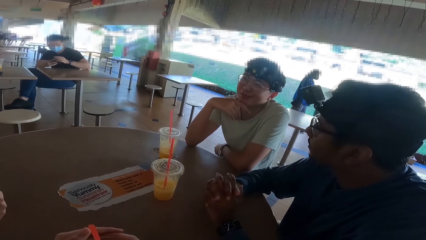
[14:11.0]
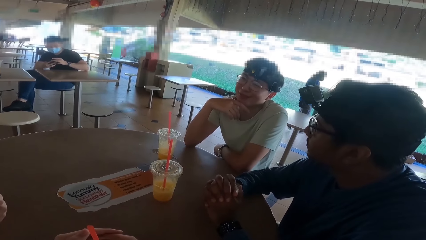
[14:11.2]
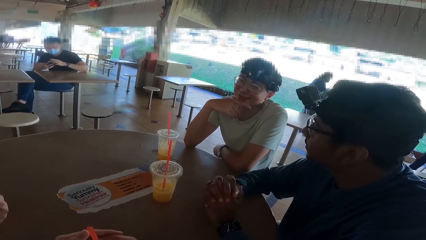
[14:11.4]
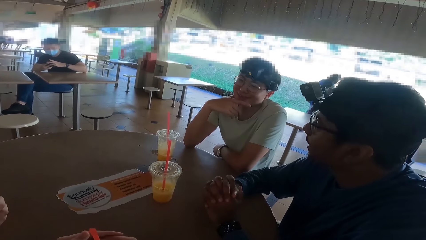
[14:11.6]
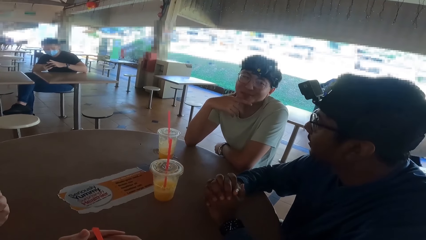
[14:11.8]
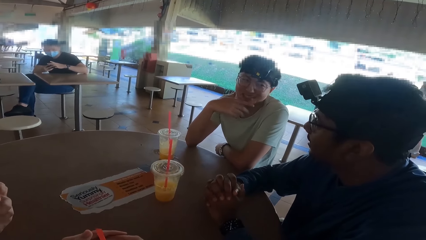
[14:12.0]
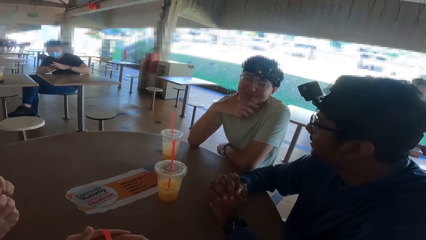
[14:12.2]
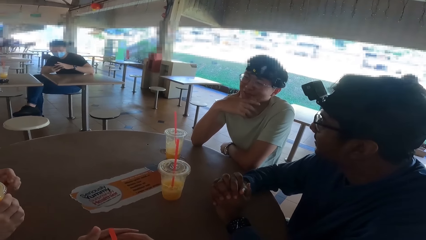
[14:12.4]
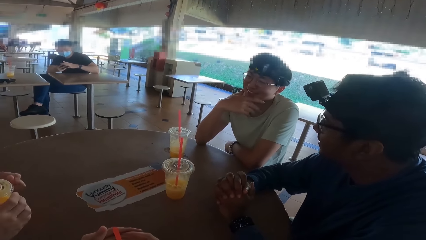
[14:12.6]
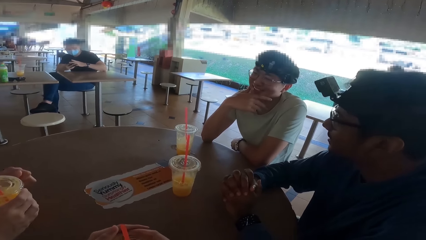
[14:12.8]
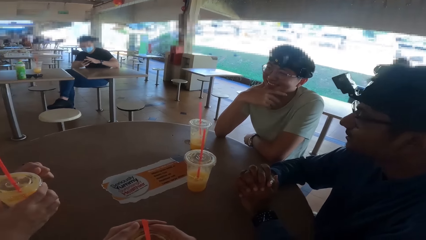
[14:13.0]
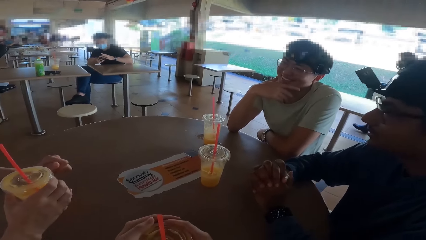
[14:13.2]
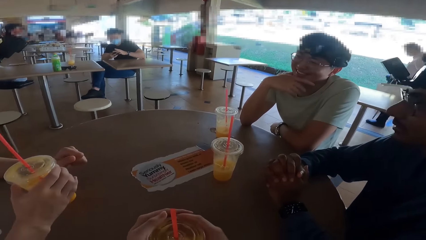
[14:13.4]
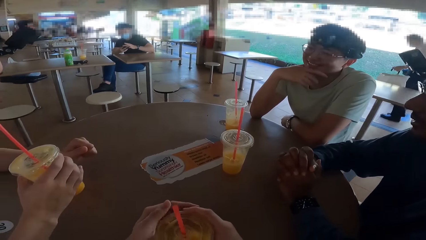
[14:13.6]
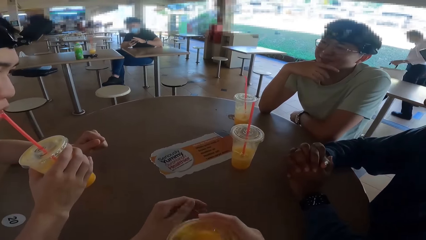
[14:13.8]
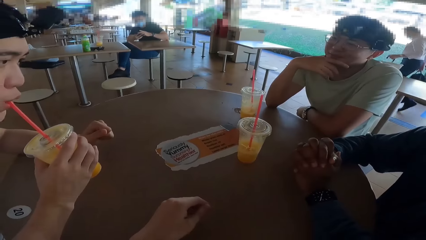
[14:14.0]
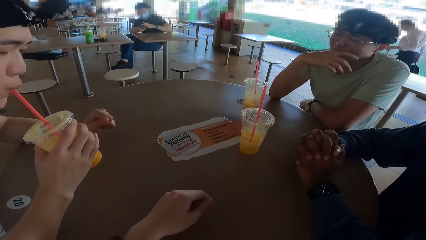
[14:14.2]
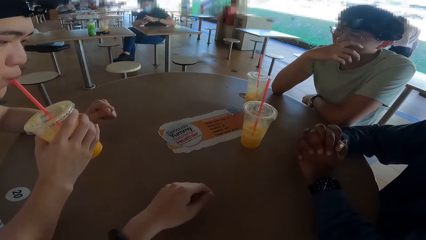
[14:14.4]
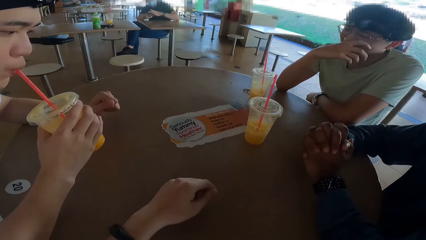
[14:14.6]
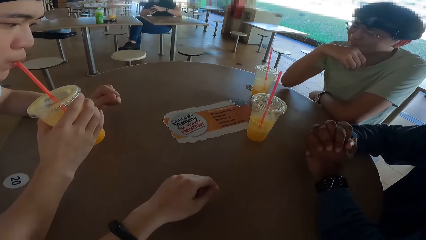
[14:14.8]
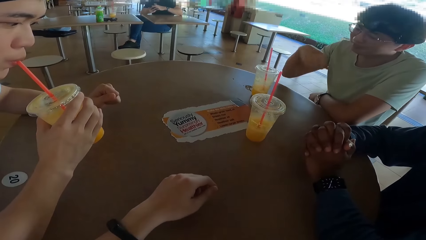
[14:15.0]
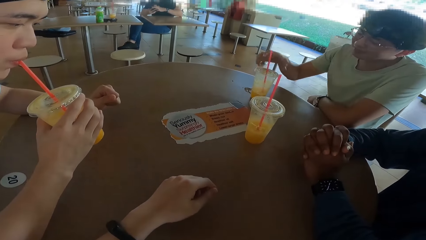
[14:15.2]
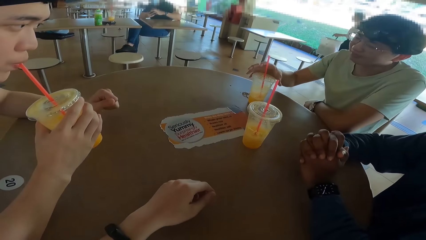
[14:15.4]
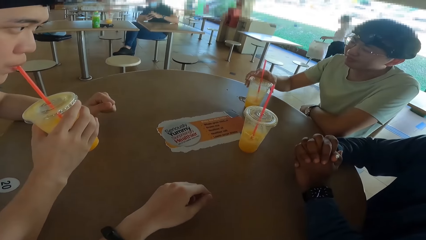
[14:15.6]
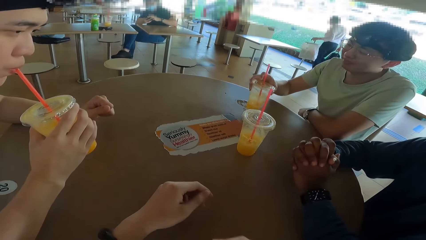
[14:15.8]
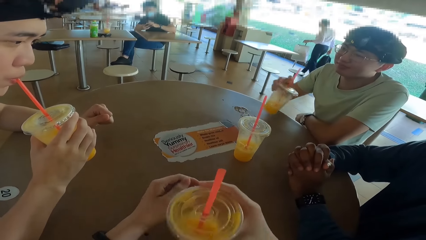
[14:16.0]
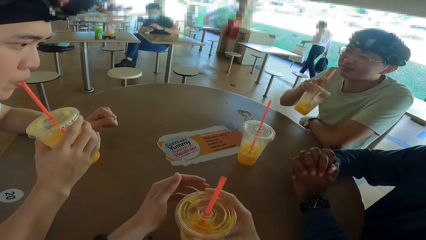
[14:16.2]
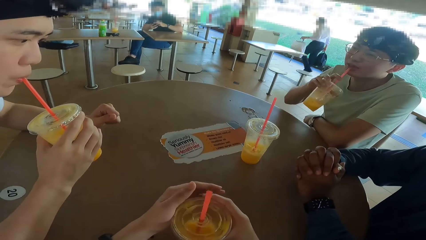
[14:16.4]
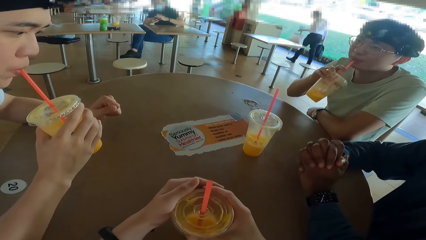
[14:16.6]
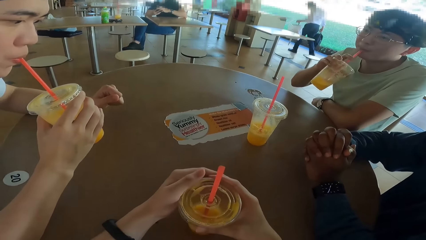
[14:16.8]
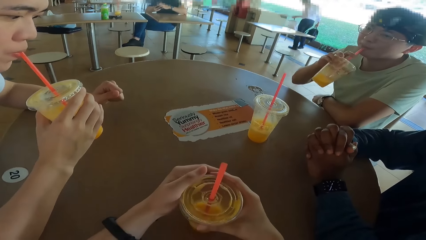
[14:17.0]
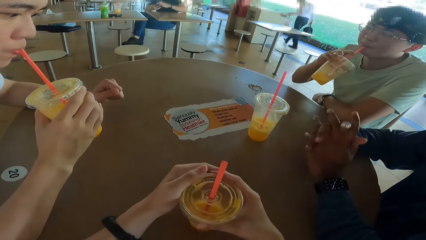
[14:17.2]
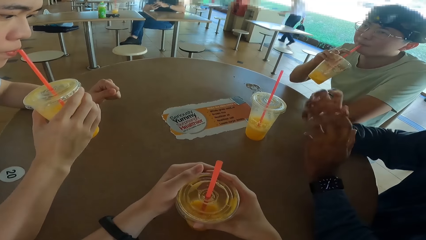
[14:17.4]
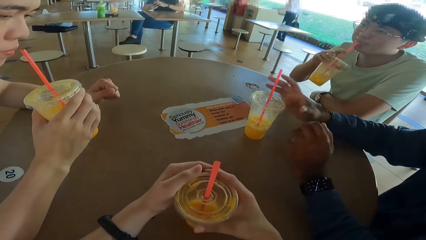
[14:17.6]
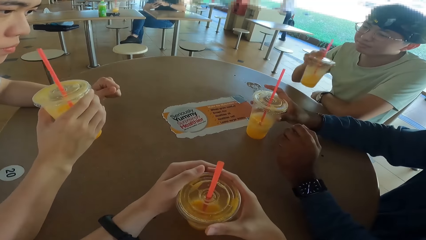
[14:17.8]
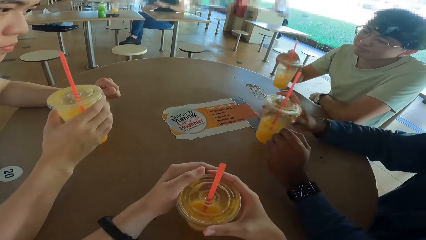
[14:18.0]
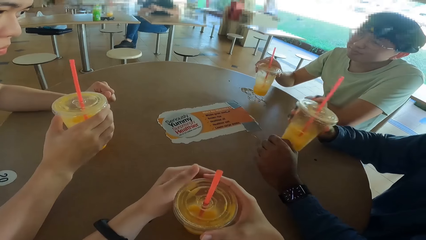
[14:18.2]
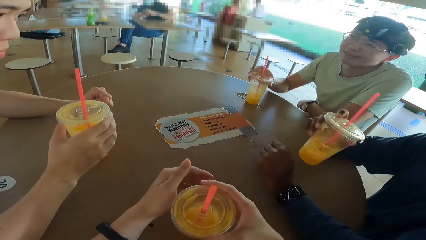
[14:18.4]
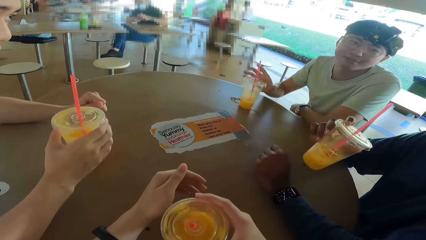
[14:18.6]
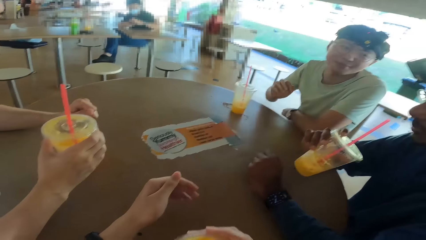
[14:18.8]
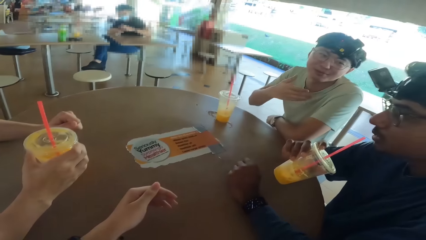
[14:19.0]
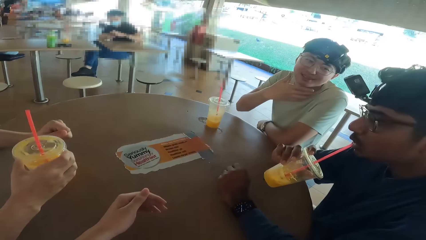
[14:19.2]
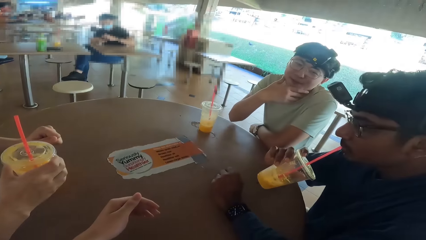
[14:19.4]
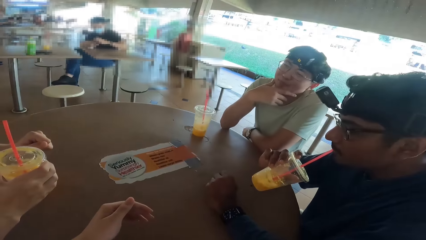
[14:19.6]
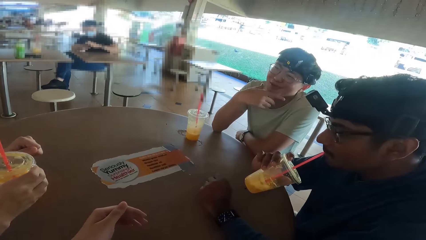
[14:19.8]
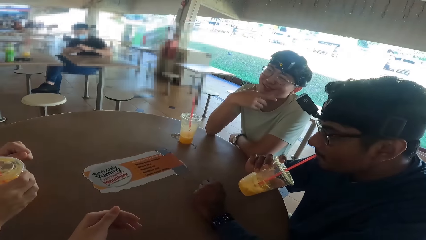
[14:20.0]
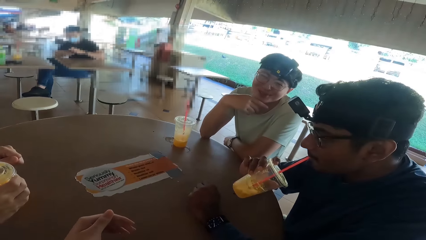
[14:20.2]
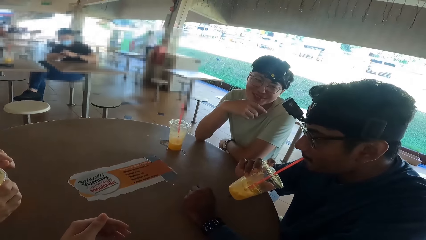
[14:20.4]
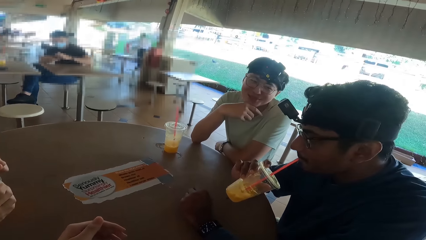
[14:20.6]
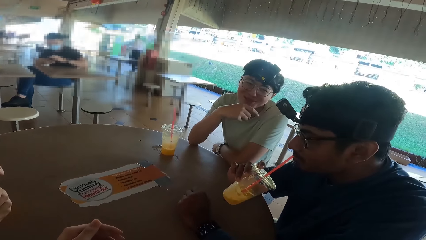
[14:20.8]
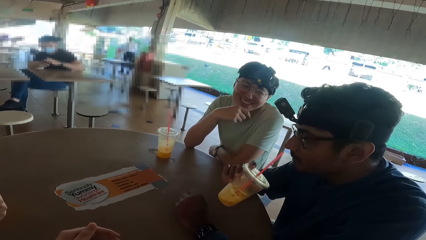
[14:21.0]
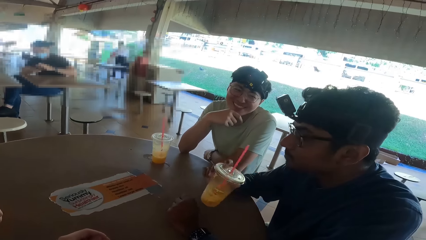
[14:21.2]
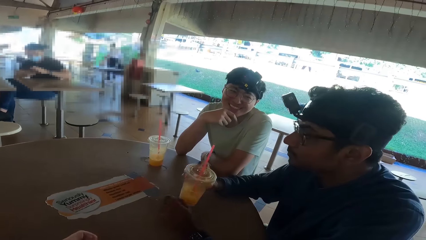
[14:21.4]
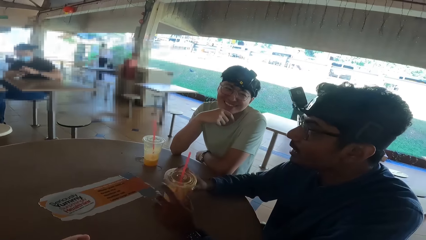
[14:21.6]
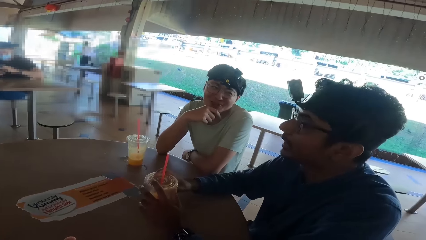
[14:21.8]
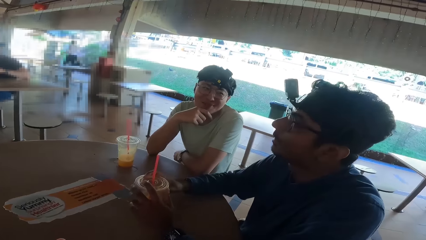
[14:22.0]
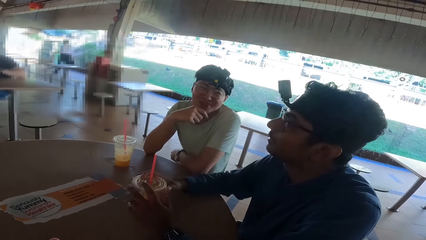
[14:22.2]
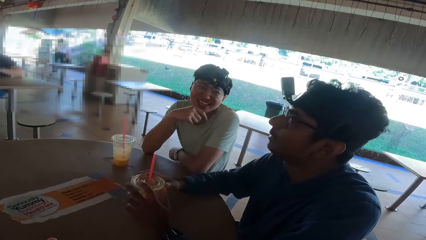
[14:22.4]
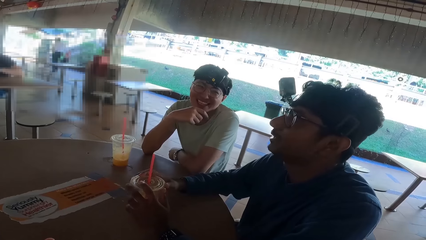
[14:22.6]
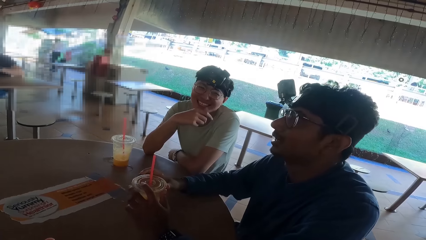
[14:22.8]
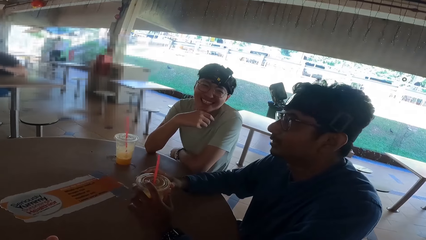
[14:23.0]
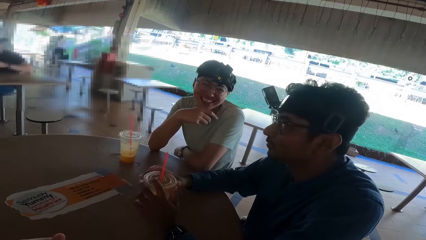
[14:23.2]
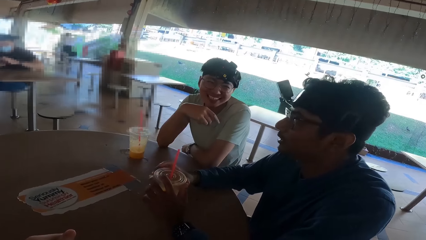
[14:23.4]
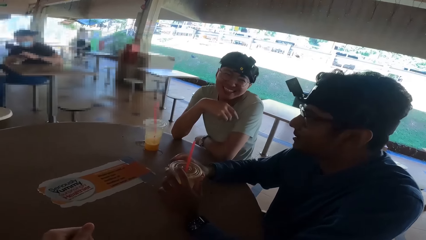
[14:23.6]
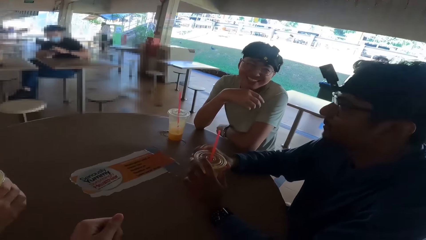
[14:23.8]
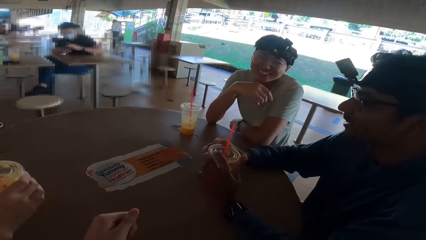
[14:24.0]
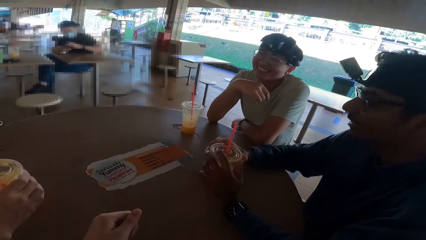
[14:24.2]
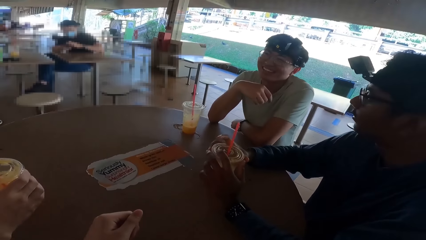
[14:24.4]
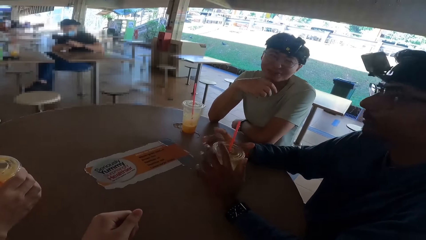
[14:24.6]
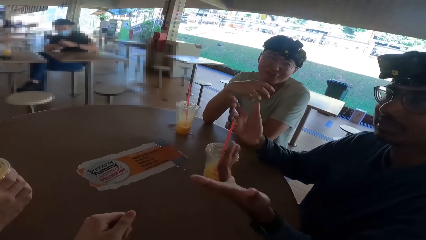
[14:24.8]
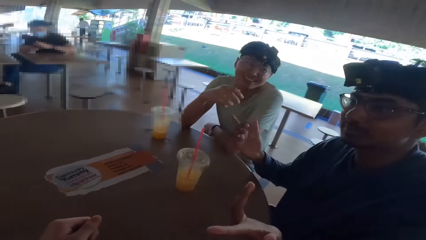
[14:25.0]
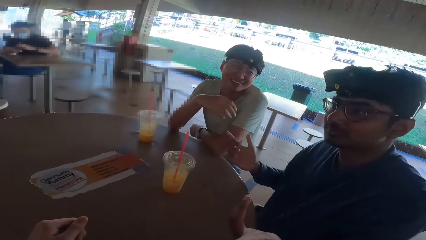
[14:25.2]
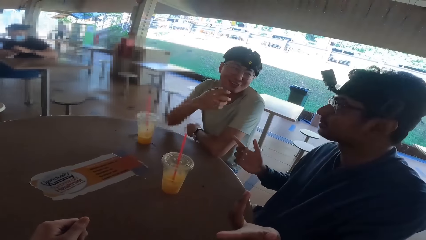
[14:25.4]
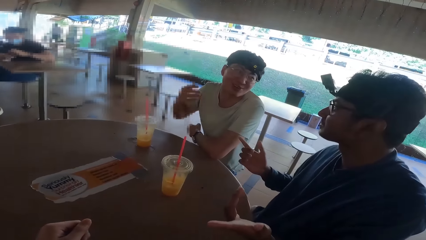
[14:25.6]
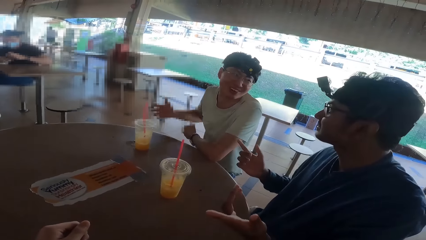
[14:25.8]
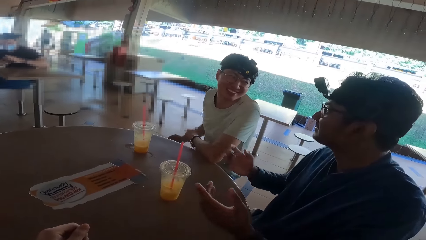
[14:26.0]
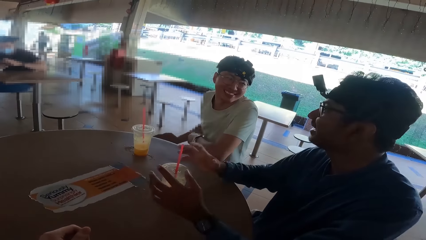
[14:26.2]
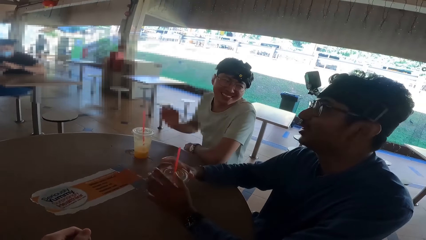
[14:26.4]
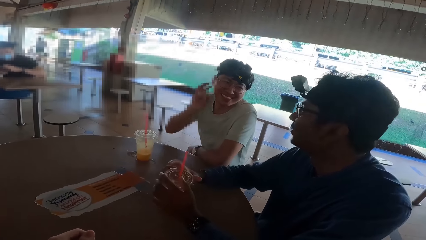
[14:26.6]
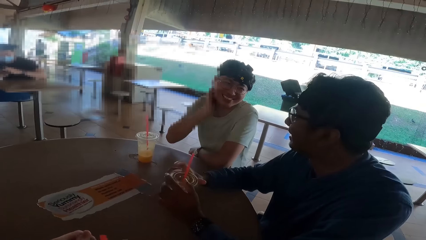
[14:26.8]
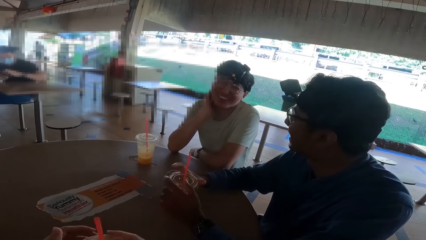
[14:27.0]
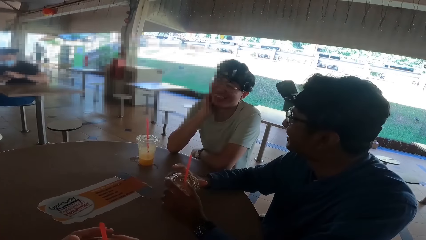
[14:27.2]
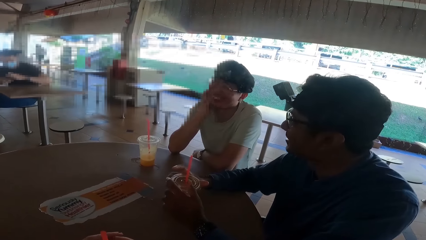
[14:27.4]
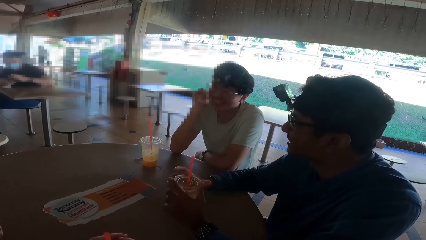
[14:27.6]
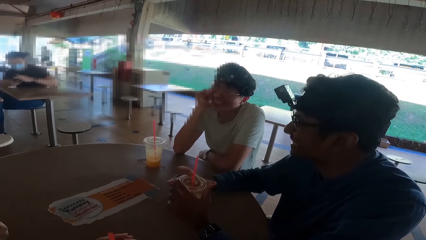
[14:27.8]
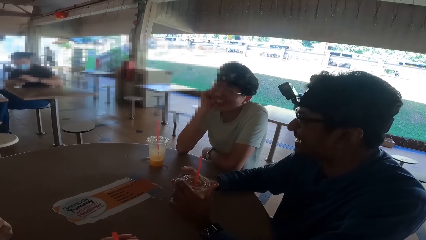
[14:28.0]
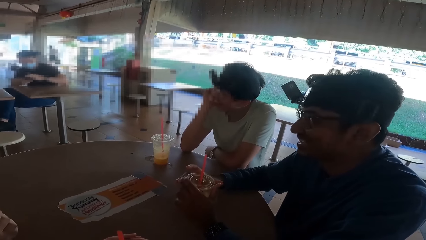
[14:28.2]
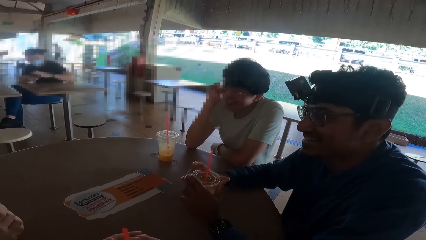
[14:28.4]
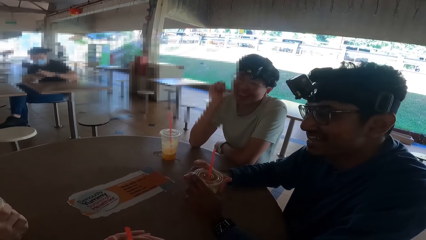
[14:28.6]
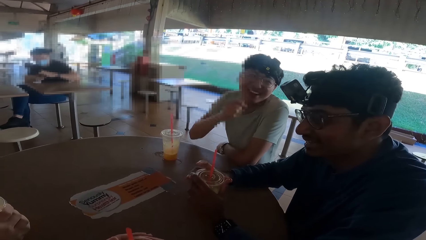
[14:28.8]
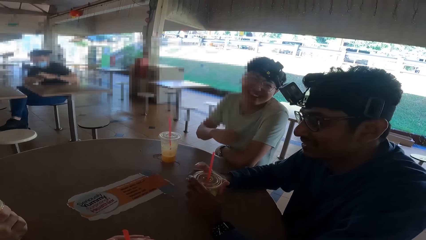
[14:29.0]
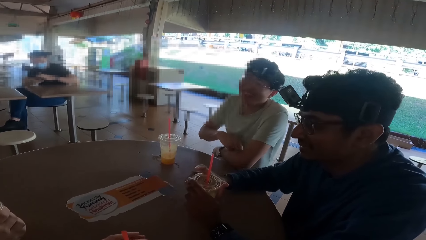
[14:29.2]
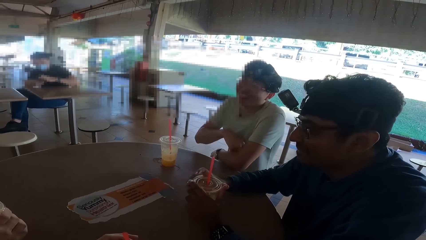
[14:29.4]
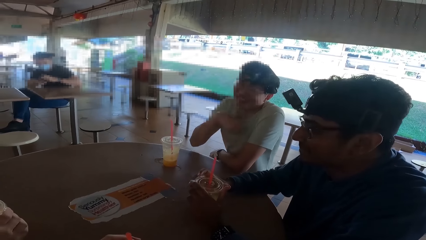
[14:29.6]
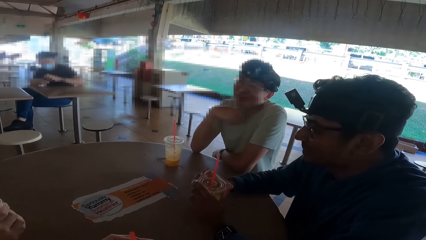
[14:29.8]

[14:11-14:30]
The camera wearer takes a drink. A man takes a drink. Another man takes a drink. A third man takes a drink. The camera wearer takes a drink. The second man converses. The third man converses. The third man and the second man converse.
